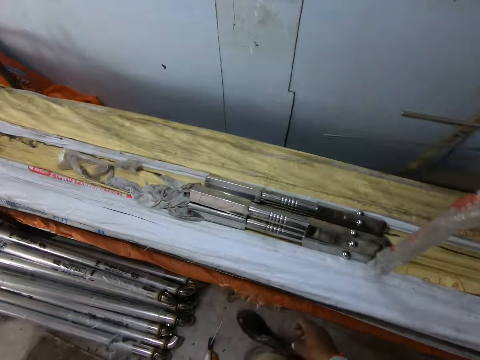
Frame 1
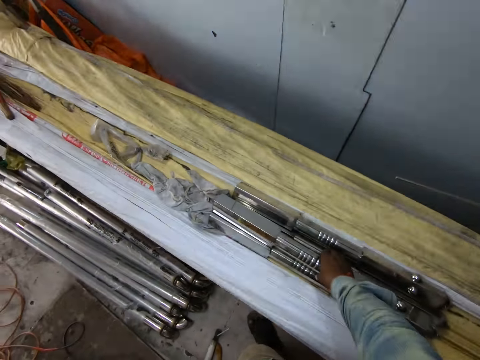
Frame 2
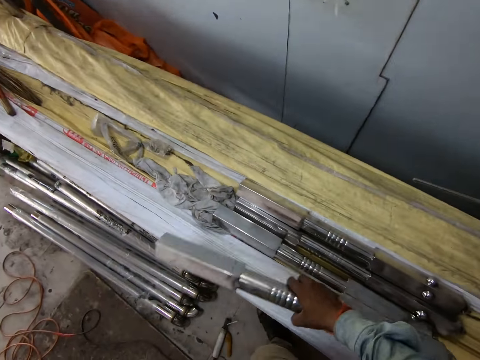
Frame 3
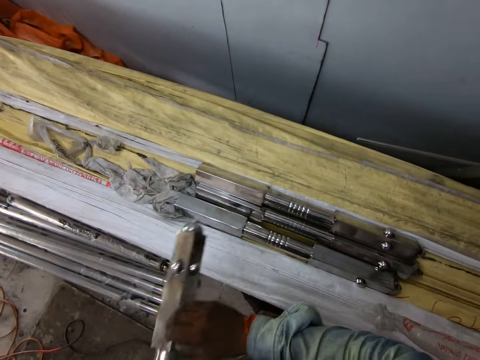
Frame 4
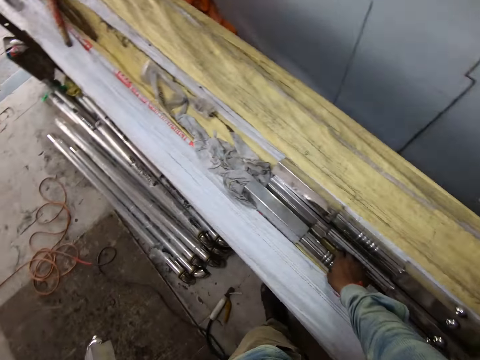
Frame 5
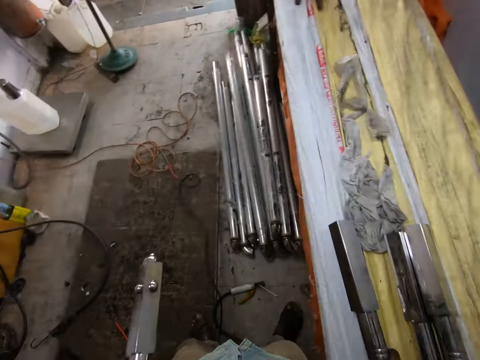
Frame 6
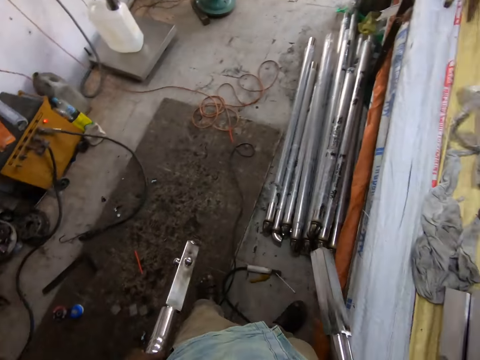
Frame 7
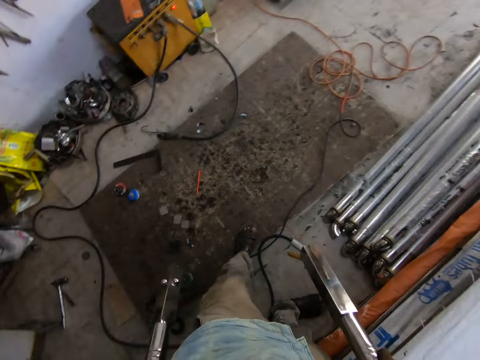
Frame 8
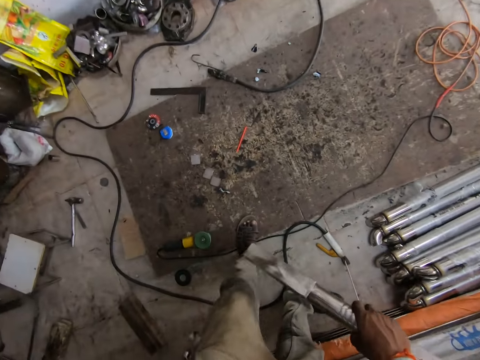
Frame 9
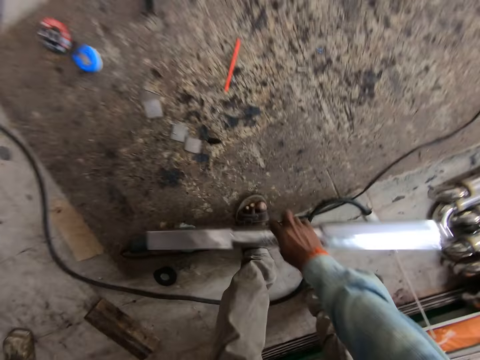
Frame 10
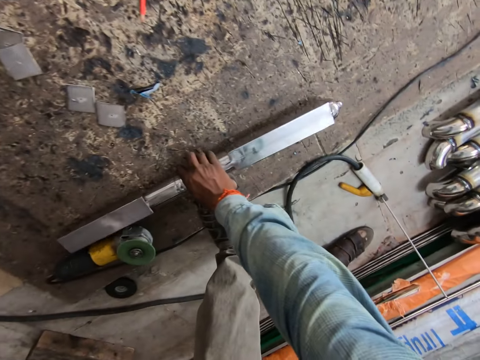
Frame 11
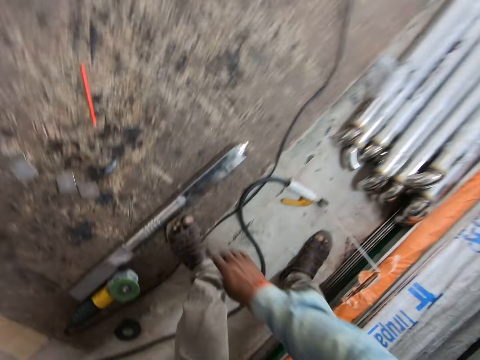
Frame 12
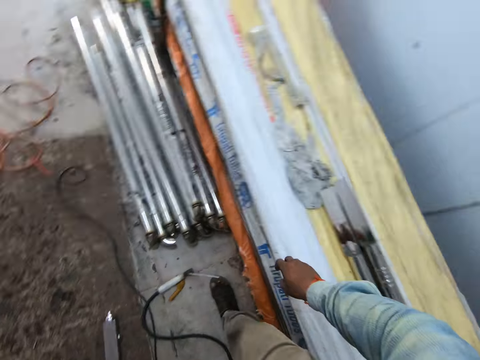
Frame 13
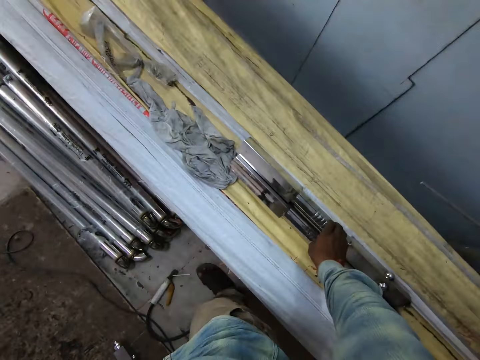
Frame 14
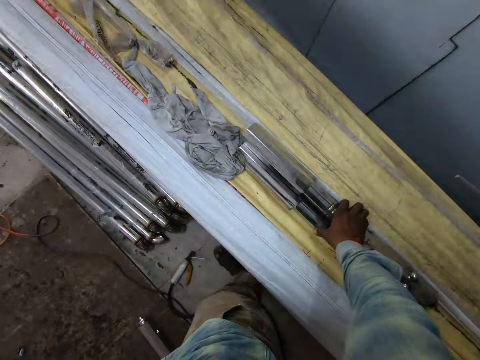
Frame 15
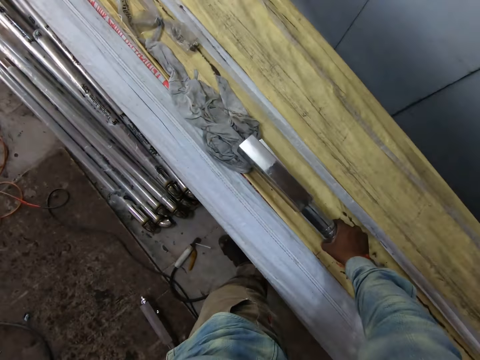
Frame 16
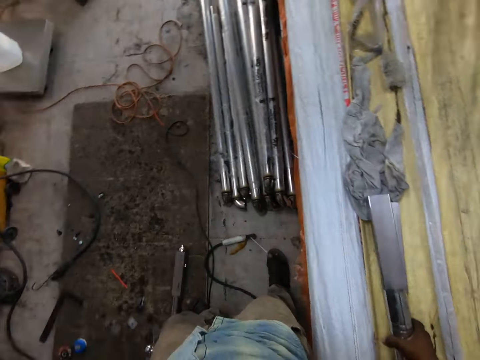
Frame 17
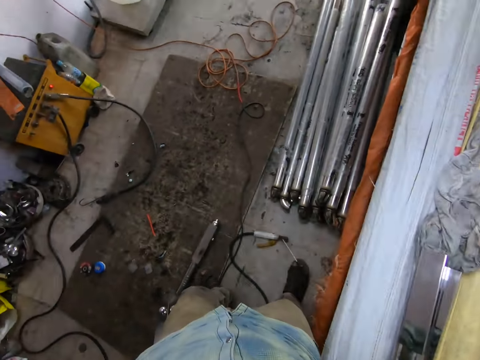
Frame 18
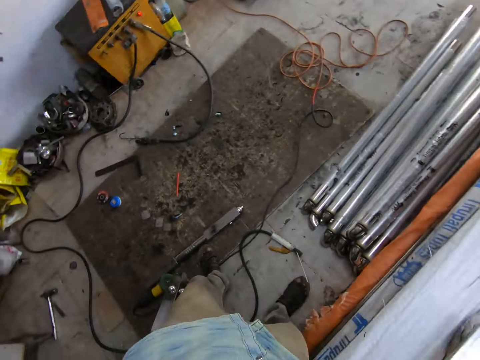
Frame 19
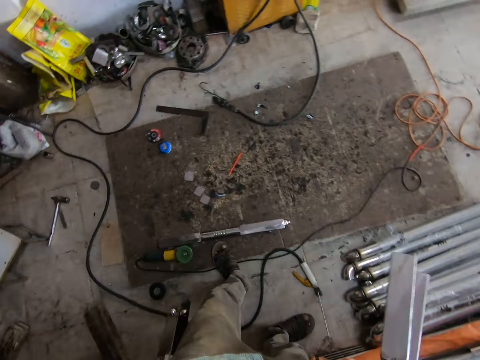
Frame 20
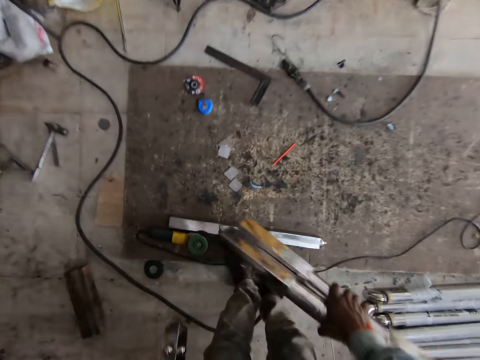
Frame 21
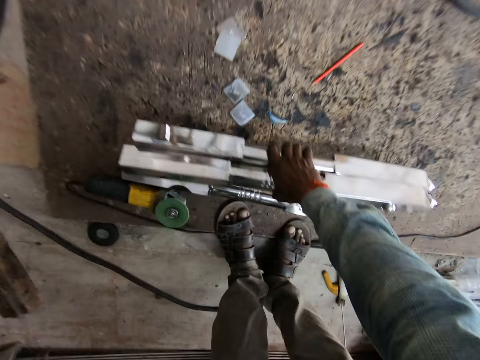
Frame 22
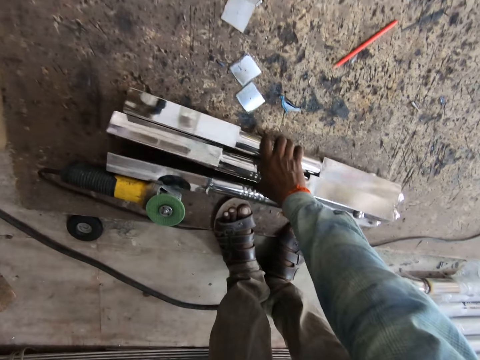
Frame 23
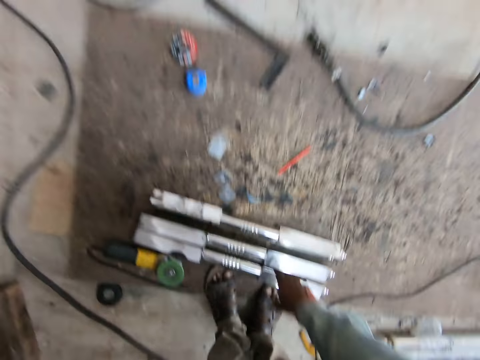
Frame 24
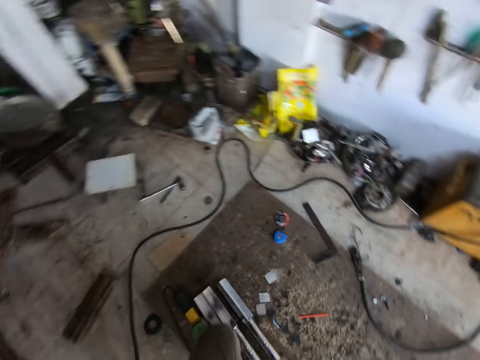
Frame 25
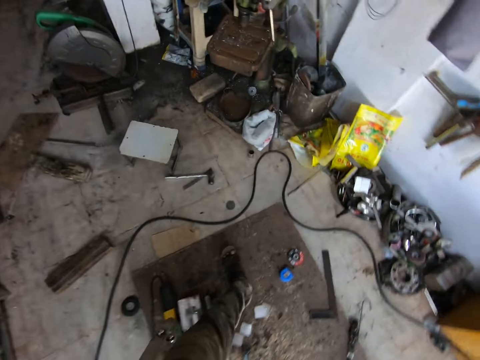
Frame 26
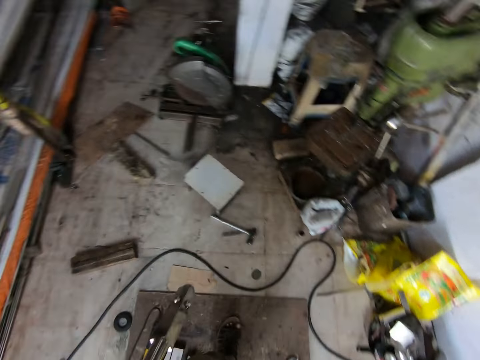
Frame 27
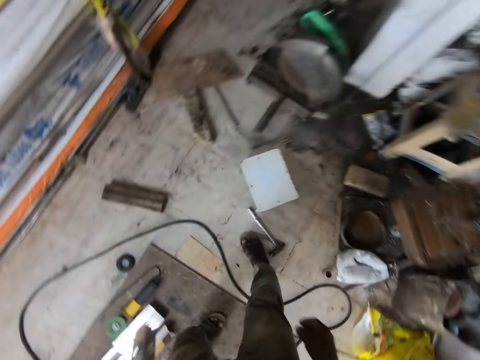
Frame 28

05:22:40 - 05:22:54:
The camera wearer picks a steel from a carton with his right hand. He passes the steel from his right to left hand. He picks a steel from the carton with his right hand. He drops the steel on the floor with his right hand. He picks some steels from the carton with his right hand. He drops the steels on the floor with his right hand. He moves around the workshop.

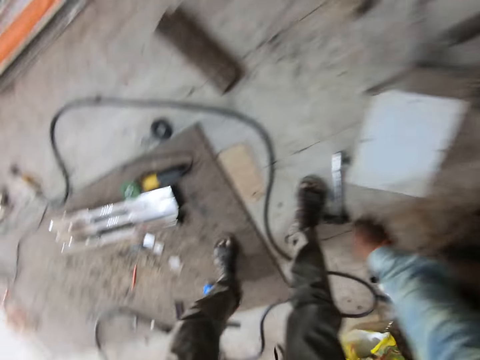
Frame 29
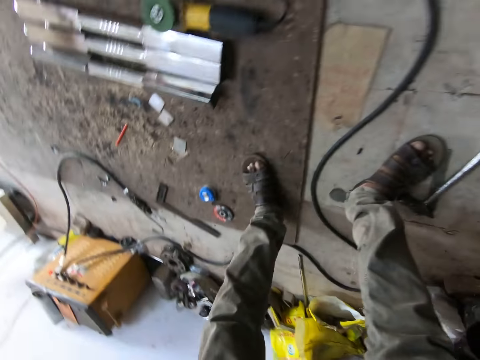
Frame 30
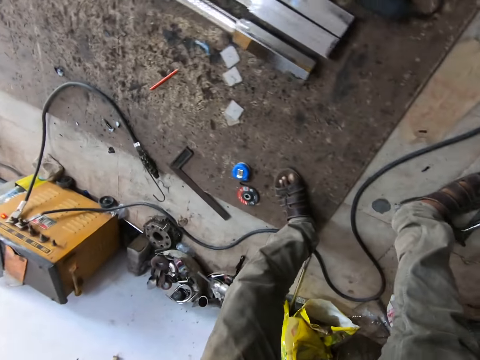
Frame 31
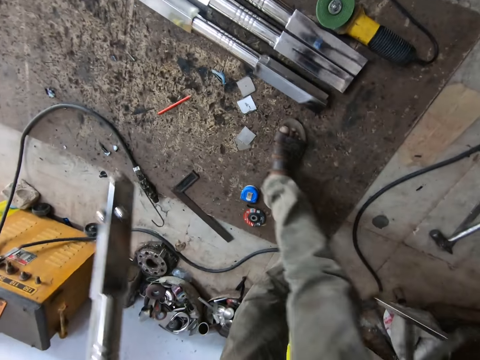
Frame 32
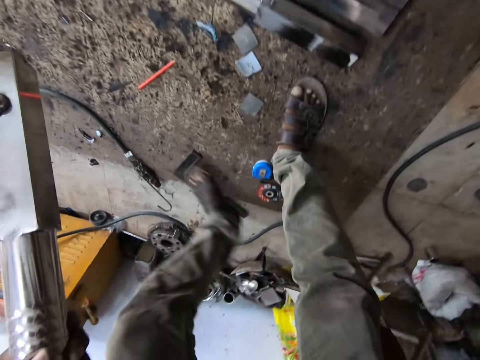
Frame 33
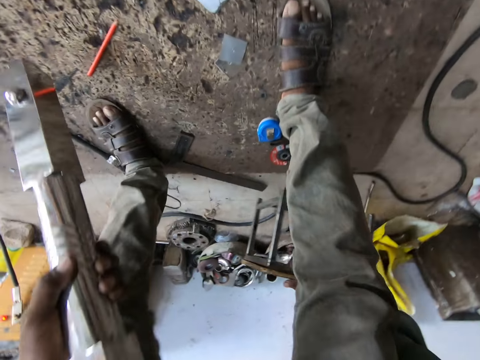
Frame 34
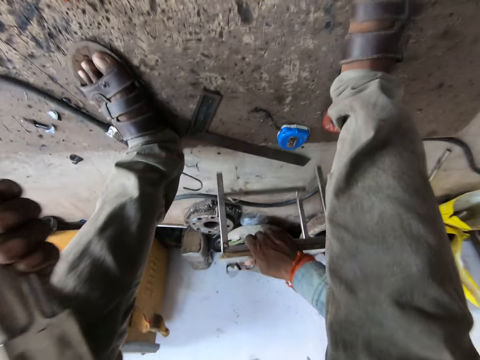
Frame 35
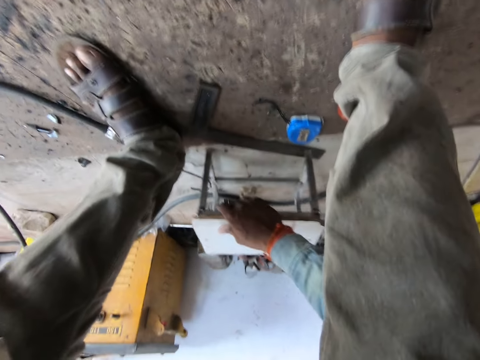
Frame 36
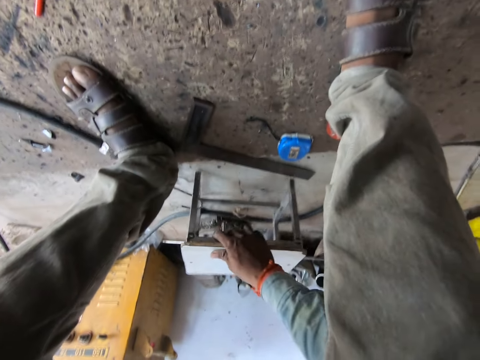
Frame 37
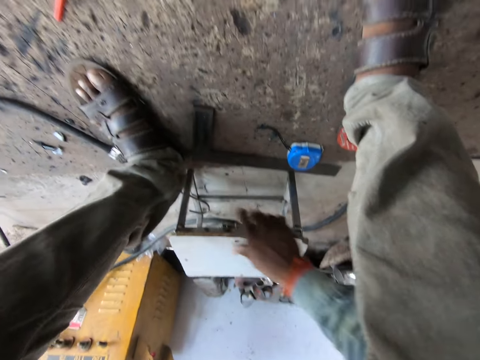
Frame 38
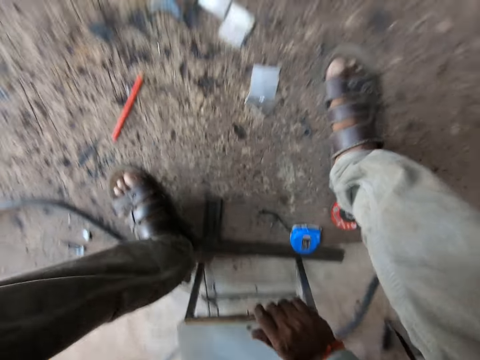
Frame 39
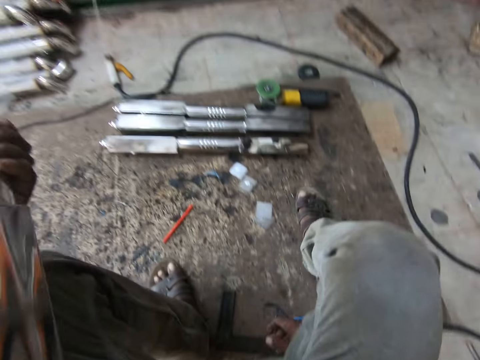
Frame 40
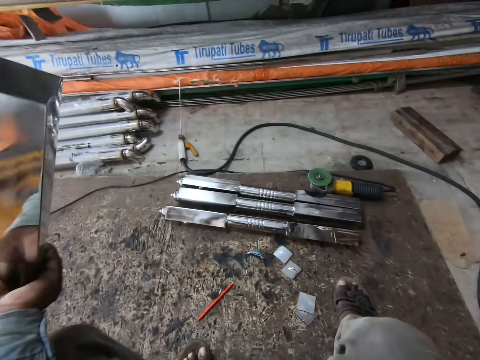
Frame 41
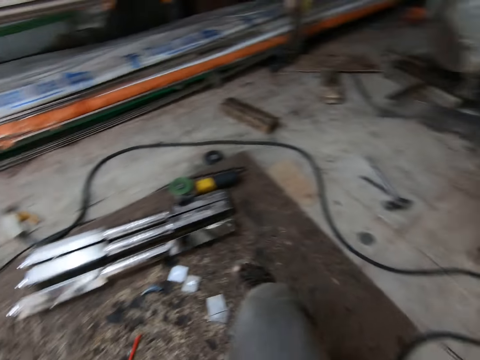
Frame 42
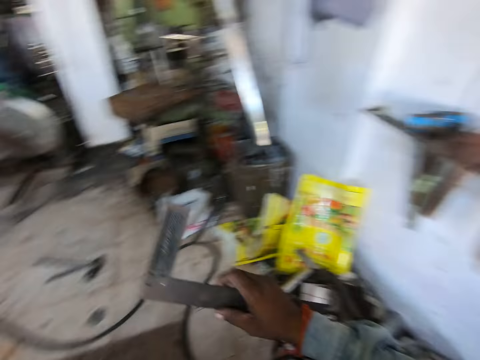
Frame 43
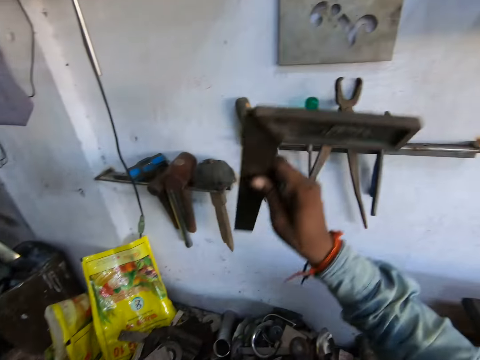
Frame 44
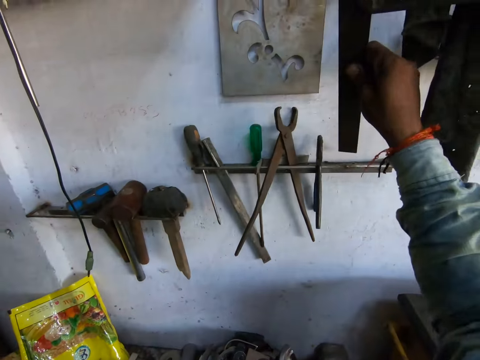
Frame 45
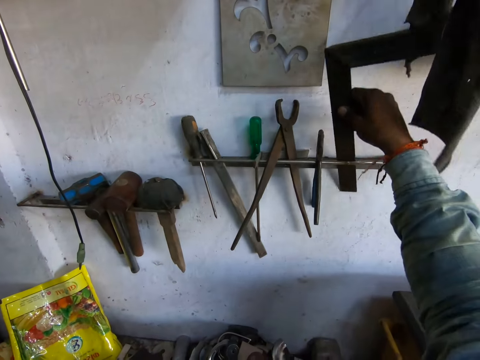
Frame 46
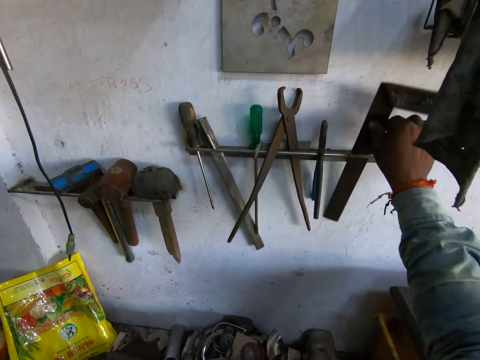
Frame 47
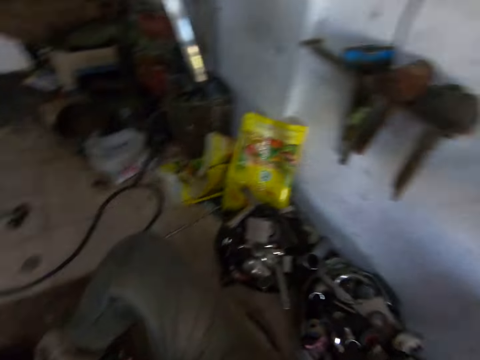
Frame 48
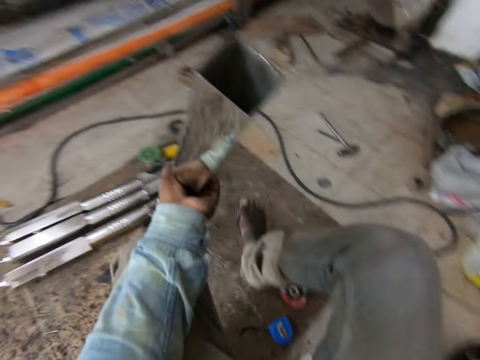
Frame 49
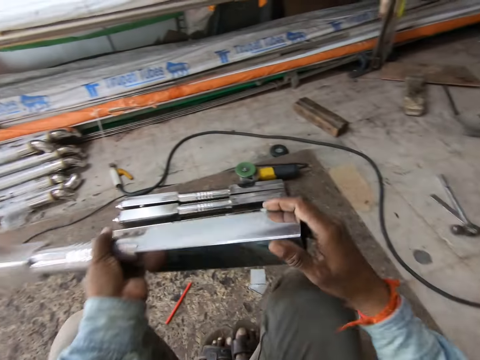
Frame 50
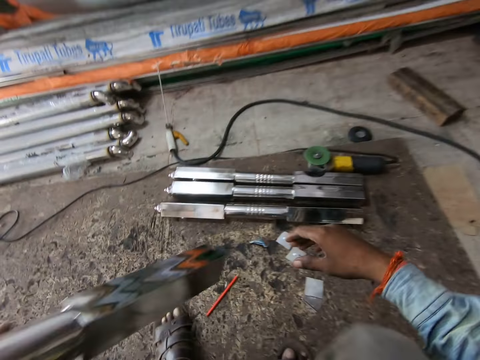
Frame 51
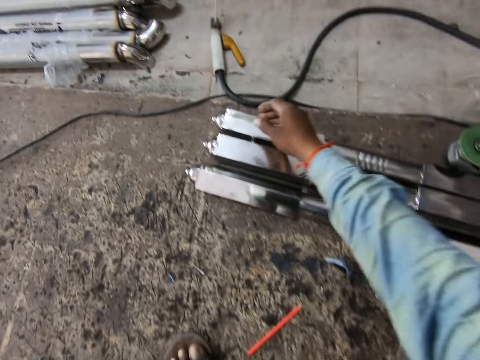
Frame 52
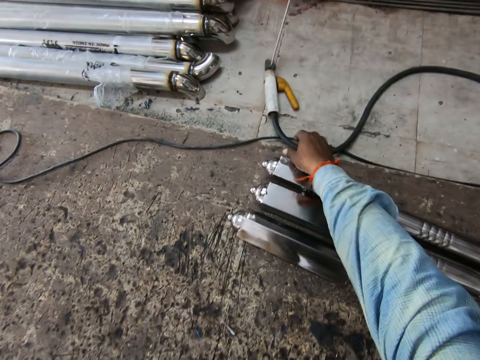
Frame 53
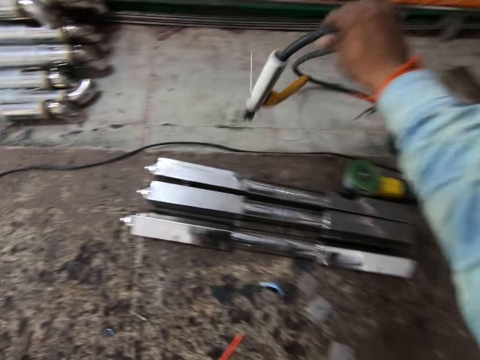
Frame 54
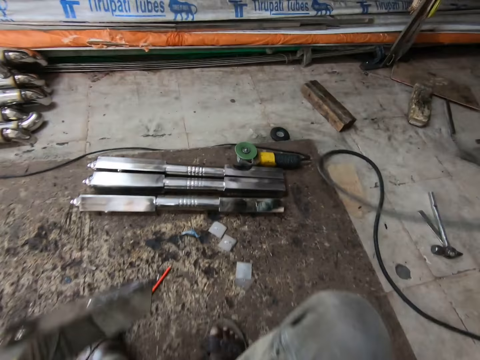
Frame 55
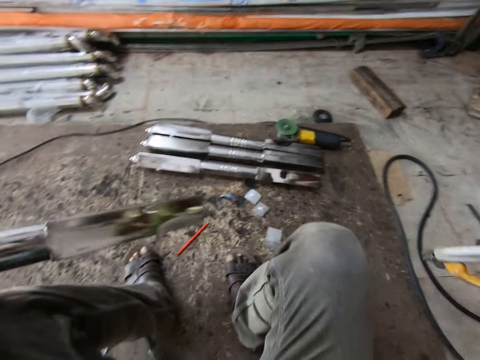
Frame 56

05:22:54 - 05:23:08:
The camera wearer picks a stool from the floor with his right hand. He drops the stool on the floor with his right hand. He picks a frame square from the floor with his right hand. He moves around the workshop. He hangs the frame square on a tool rack on the wall with his right hand. He moves around the workshop. He picks an electrode holder or drill from the floor with his right hand.
